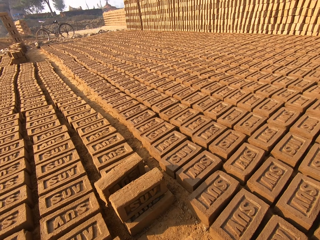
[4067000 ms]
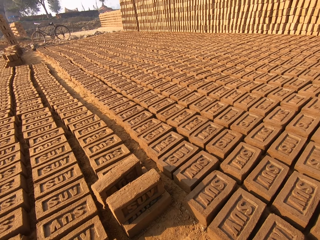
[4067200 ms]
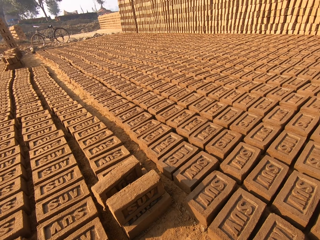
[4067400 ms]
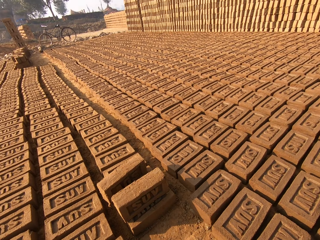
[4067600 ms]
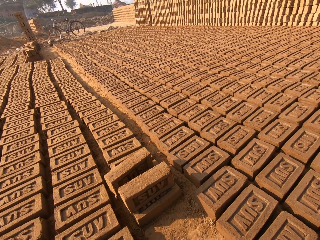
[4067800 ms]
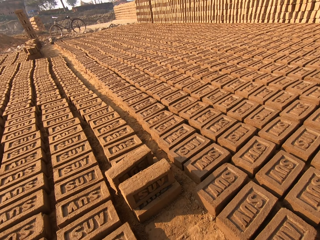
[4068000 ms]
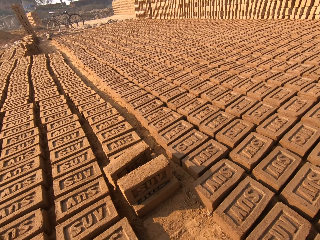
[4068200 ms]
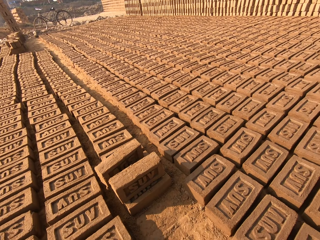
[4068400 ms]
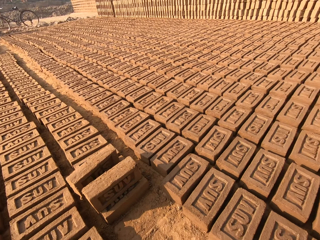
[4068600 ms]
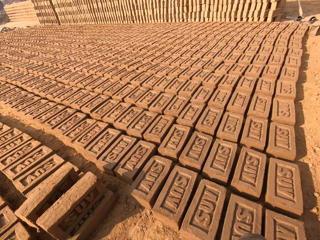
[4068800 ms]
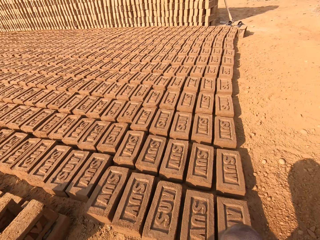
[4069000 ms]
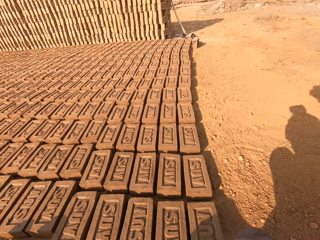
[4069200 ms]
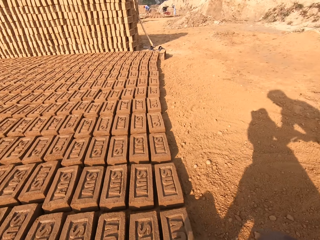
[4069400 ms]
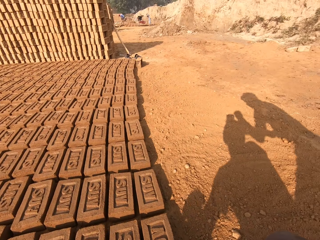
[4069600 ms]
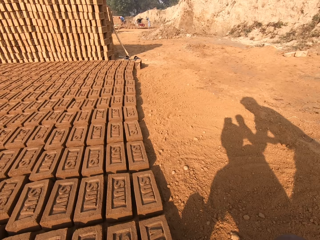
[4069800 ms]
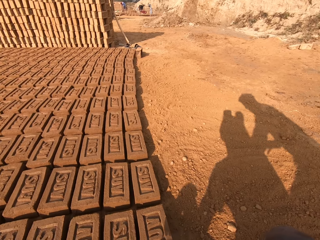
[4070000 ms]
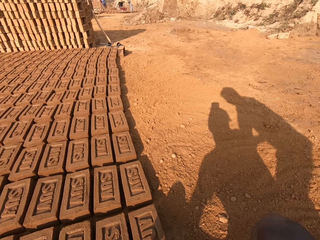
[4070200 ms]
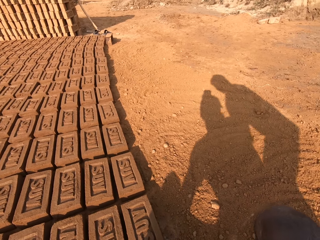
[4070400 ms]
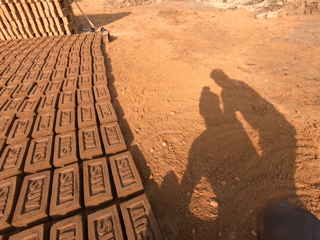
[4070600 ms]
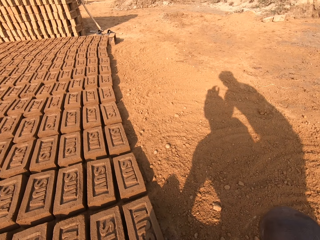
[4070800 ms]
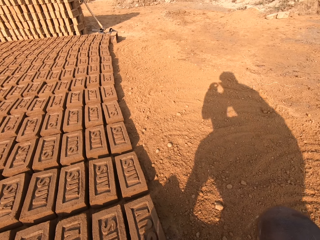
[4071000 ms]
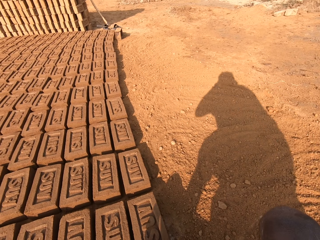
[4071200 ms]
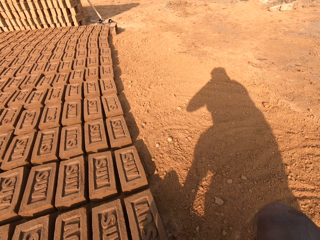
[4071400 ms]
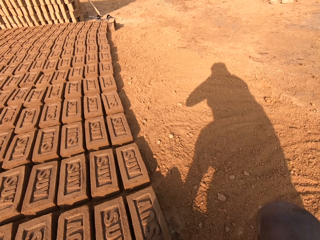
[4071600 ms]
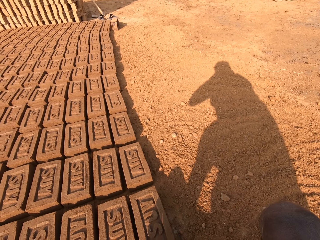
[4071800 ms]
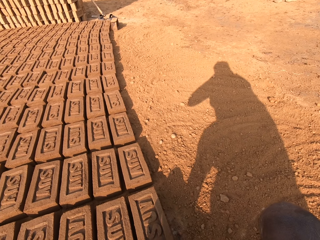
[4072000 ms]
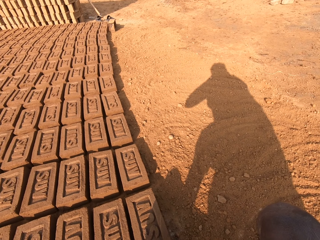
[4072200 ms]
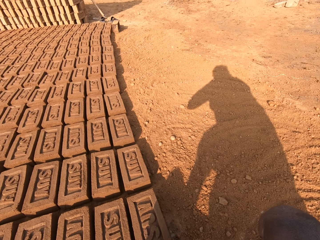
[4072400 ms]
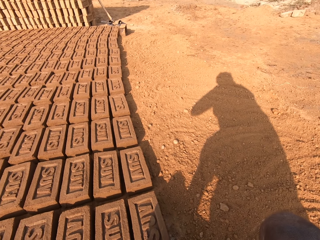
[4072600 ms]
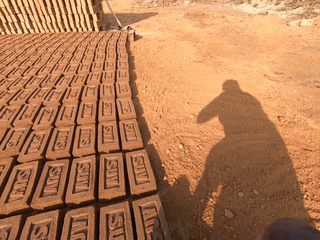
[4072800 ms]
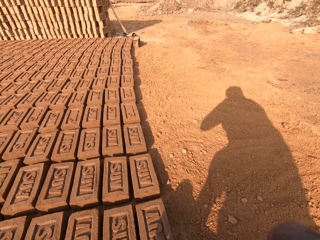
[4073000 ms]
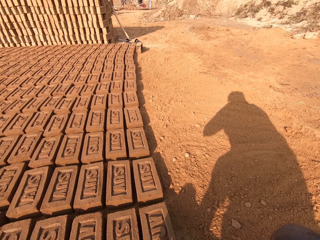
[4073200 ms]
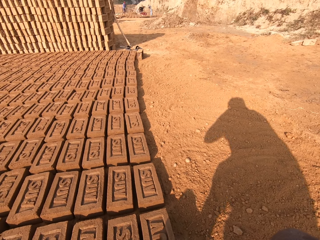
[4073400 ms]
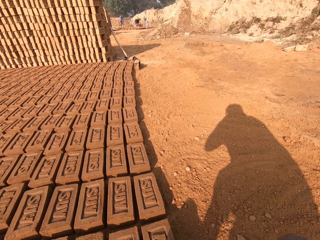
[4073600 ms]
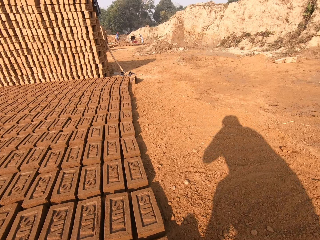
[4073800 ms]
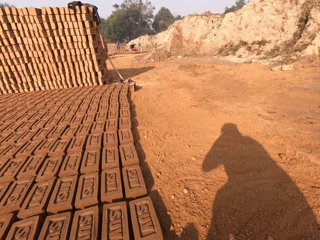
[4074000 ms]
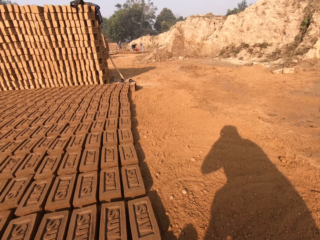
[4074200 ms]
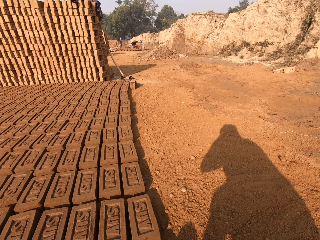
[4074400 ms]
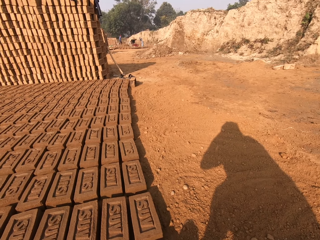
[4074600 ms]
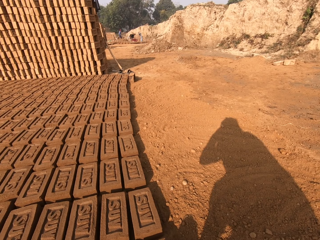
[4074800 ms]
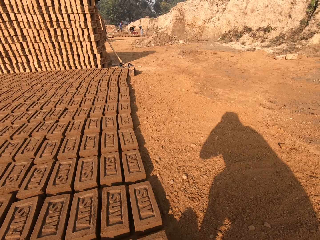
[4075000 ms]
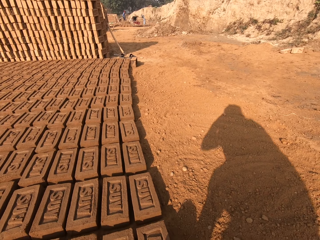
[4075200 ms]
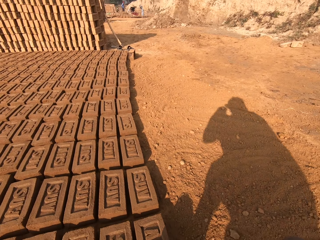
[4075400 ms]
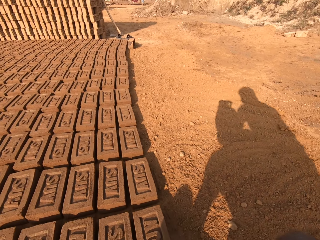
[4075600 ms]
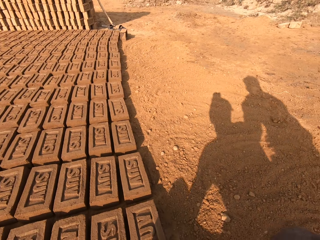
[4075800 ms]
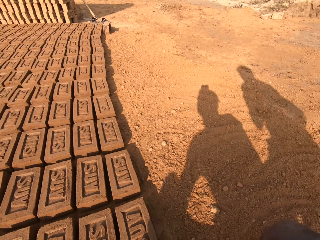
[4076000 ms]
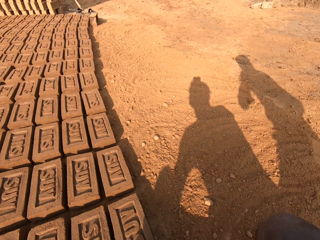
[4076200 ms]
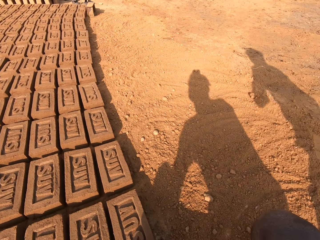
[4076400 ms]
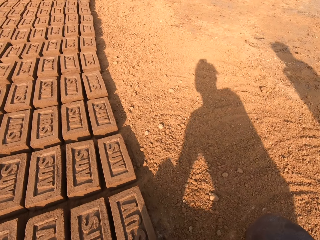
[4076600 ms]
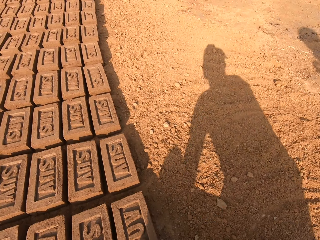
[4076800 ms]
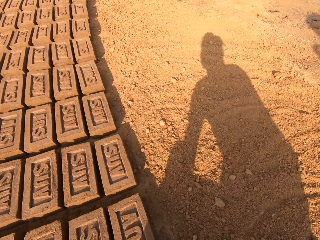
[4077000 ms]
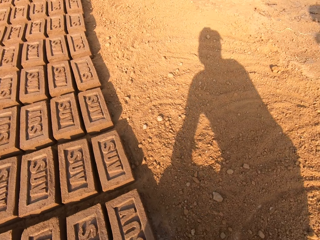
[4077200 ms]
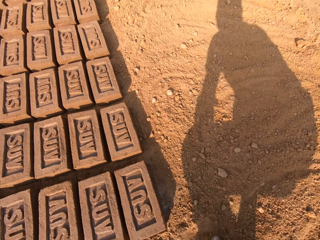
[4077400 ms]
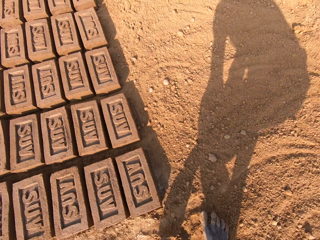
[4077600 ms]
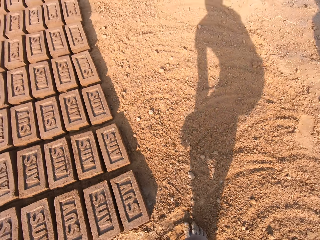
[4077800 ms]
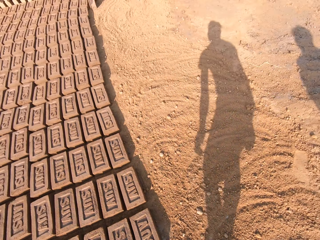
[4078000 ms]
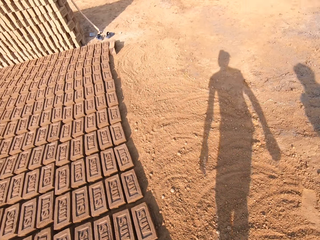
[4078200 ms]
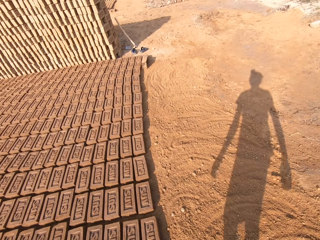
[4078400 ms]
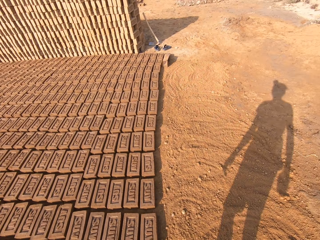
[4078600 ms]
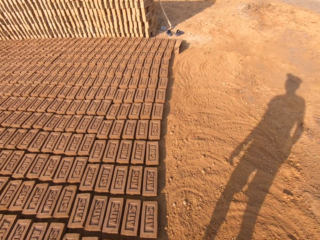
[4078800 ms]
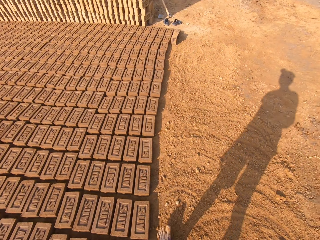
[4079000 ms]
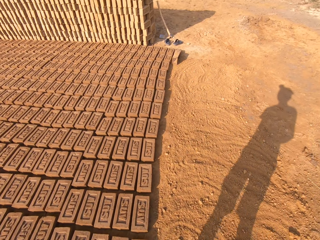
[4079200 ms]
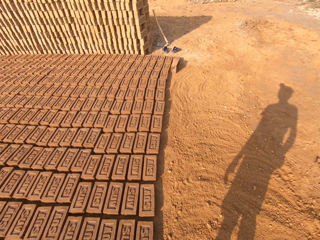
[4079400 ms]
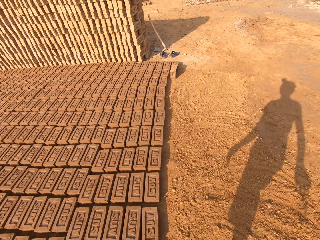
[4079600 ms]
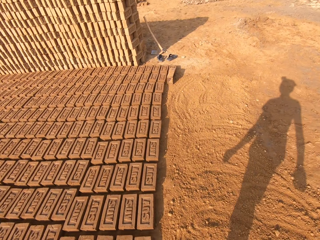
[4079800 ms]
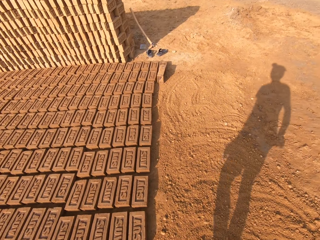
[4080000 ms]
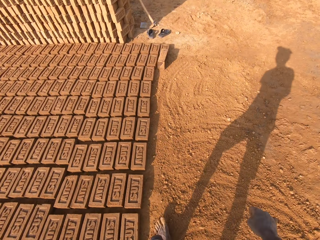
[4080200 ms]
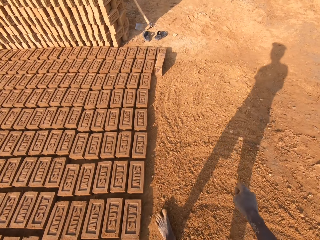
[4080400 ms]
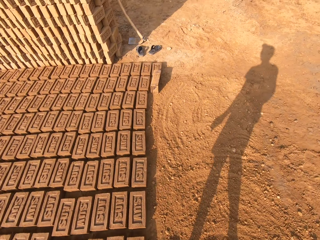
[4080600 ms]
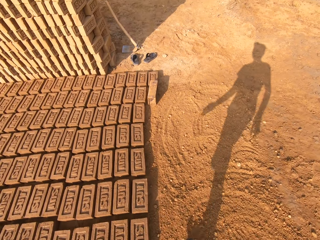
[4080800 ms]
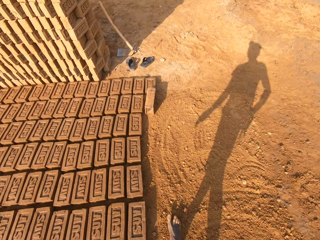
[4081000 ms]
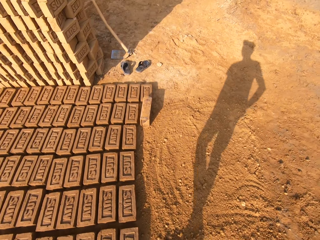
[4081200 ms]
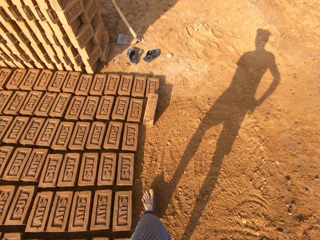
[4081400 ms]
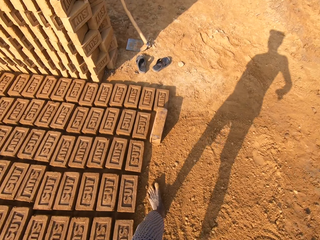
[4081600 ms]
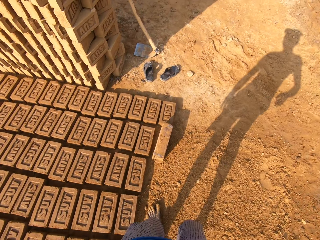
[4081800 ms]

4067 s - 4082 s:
The man adjusts the camera wearer's camera. The camera wearer stands. They walk around the brick construction area.

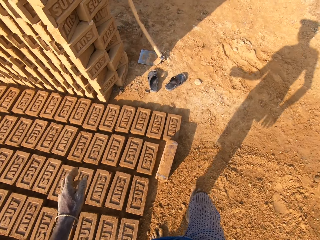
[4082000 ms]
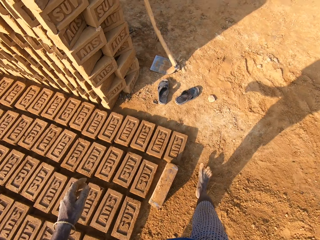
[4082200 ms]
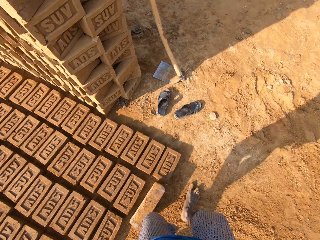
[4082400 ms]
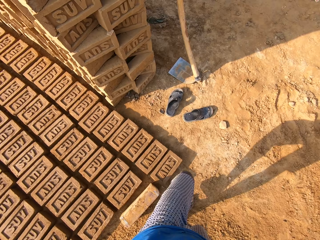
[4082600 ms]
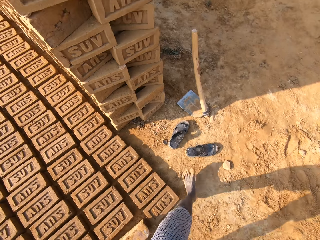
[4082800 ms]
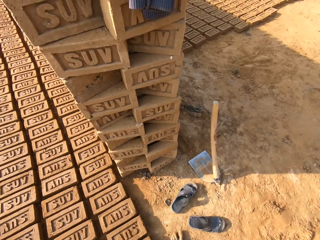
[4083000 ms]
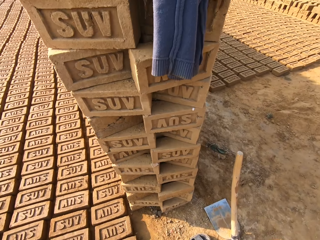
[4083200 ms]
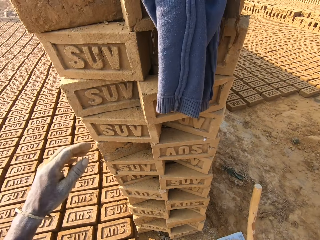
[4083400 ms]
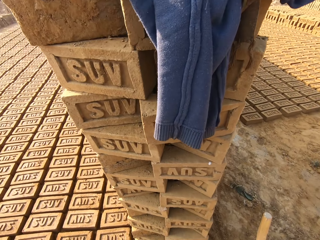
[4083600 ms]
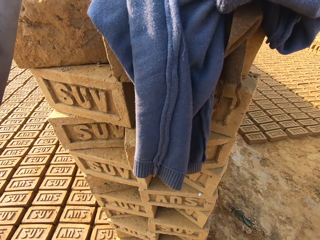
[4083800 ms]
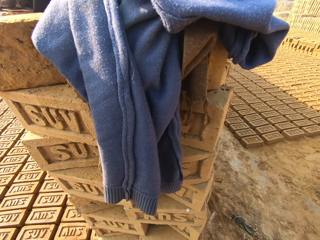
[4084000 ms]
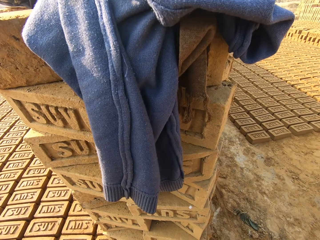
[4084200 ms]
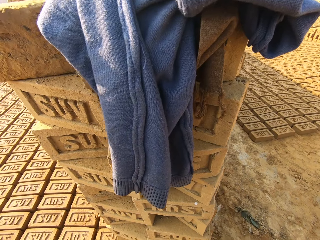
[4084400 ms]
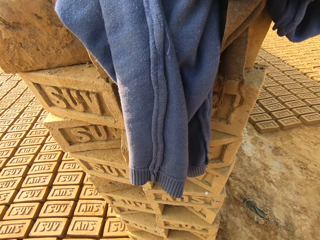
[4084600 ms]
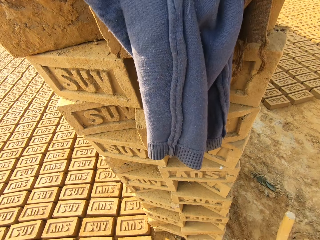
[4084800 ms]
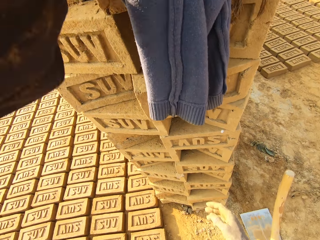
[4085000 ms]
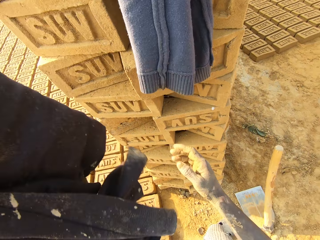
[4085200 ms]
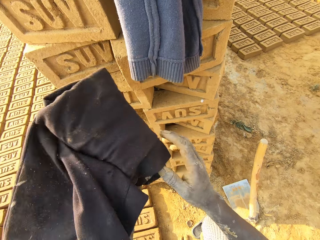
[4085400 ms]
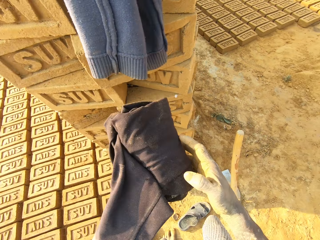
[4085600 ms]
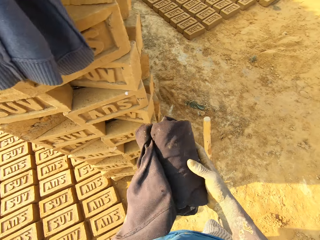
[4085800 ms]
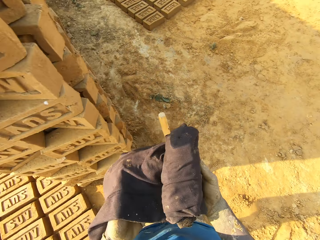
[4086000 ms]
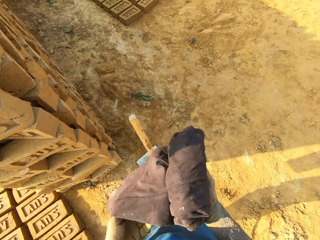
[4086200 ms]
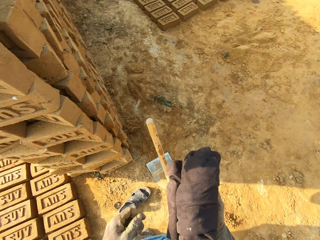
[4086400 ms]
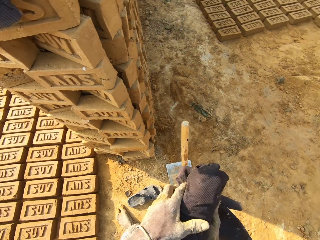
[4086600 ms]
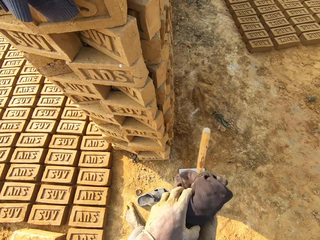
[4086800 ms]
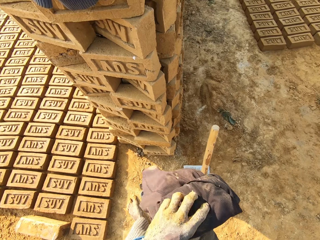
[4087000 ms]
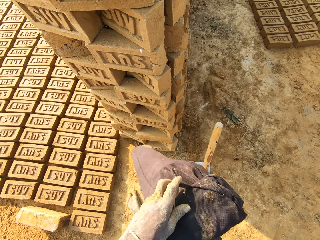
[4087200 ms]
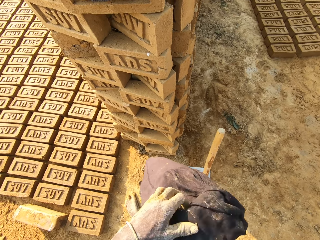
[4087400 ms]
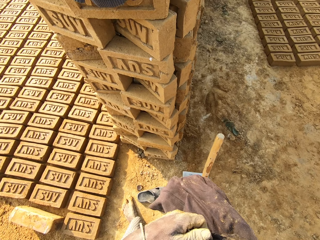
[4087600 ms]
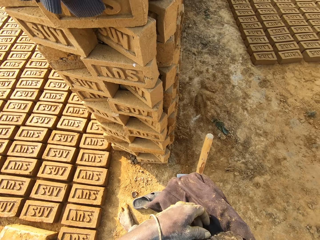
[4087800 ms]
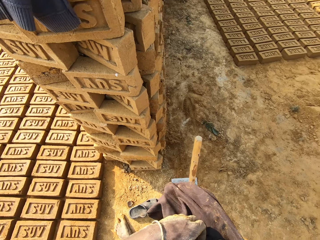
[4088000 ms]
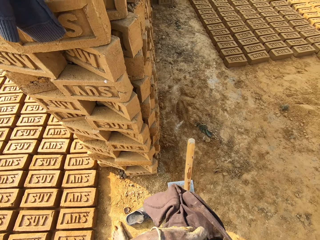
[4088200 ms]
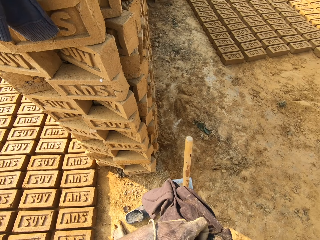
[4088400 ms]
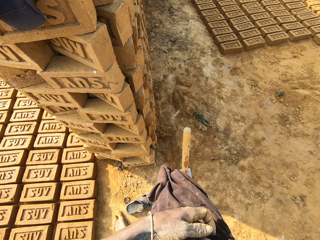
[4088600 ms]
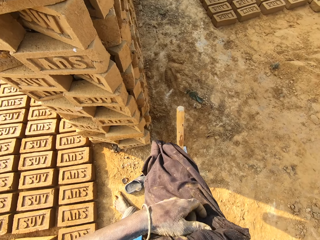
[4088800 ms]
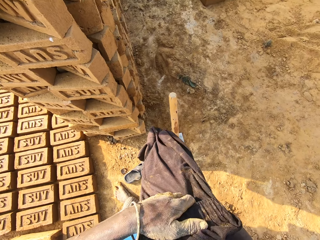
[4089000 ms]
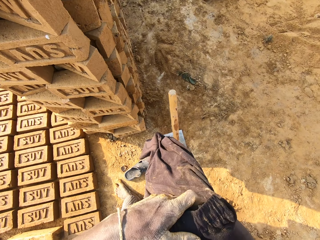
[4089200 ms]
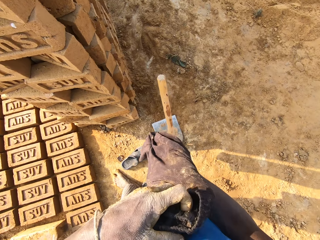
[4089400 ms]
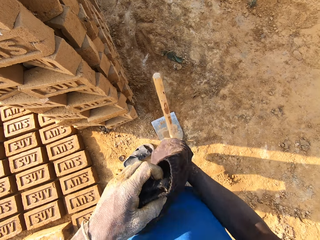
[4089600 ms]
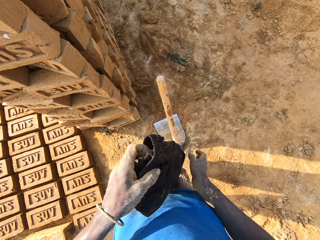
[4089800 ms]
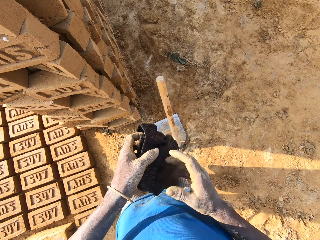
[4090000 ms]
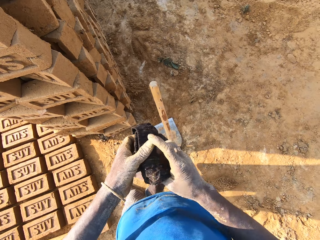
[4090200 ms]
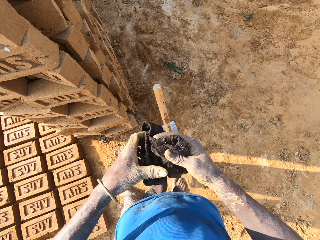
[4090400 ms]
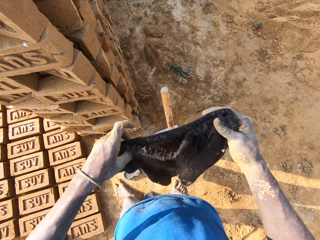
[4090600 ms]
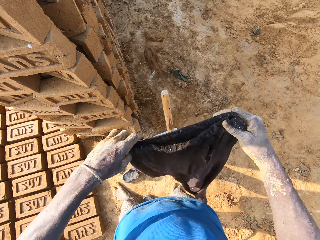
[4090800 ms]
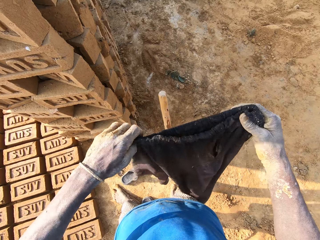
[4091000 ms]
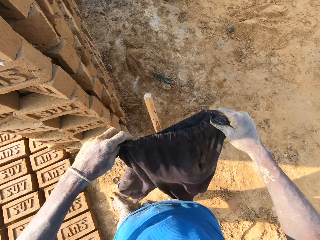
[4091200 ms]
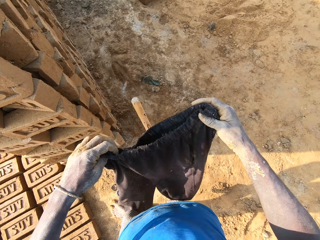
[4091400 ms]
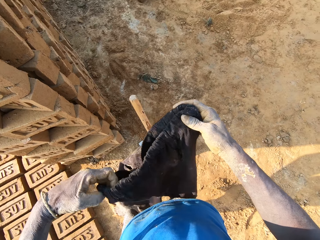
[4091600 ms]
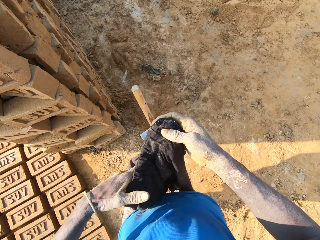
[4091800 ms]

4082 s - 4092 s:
The camera wearer picks up a trouser from the top of those laid on each other on the ground. They unfold the trouser. They pick a phone from the trouser.
